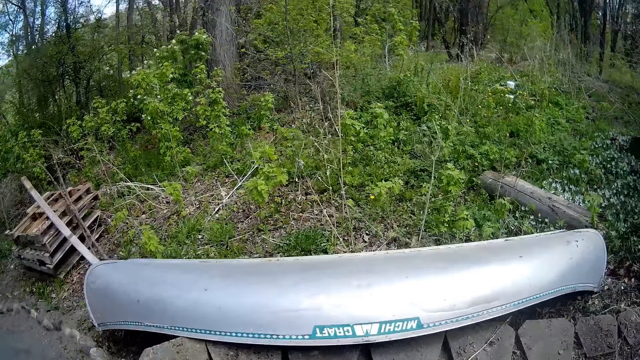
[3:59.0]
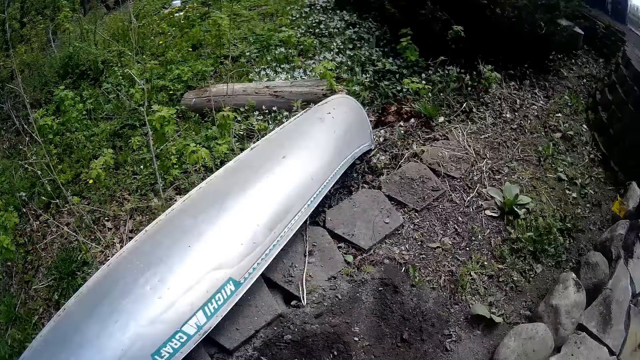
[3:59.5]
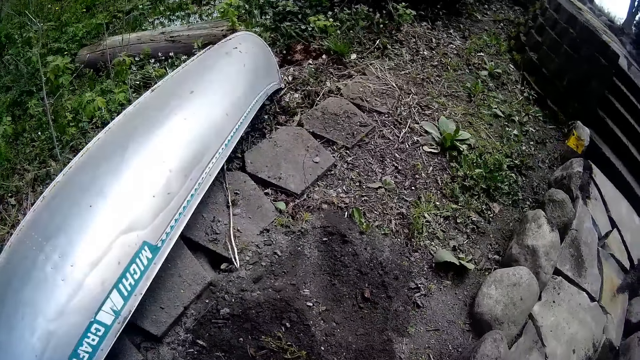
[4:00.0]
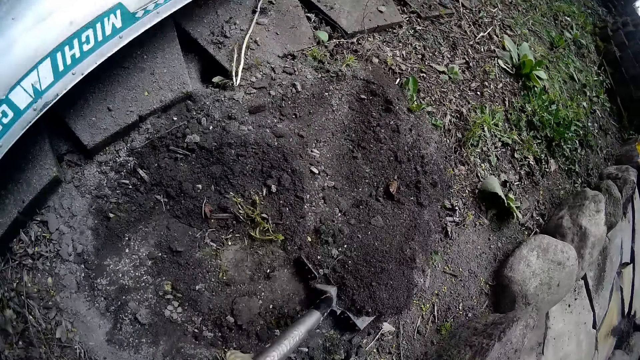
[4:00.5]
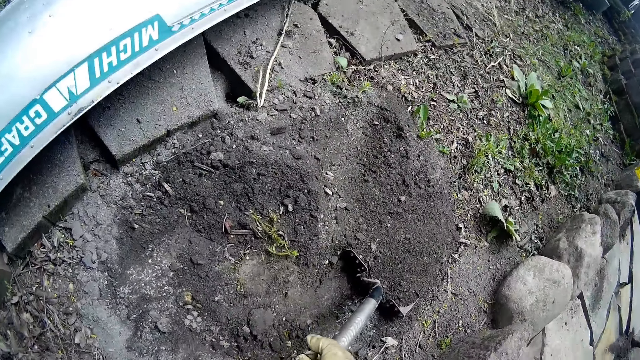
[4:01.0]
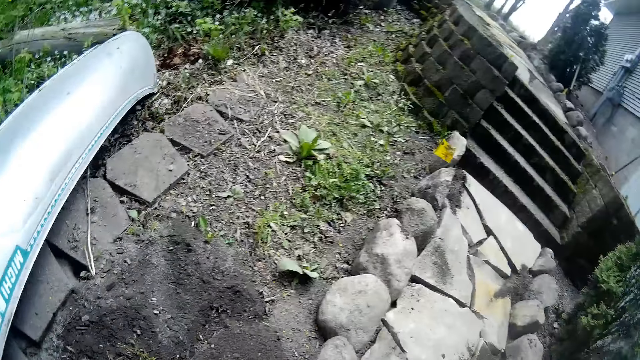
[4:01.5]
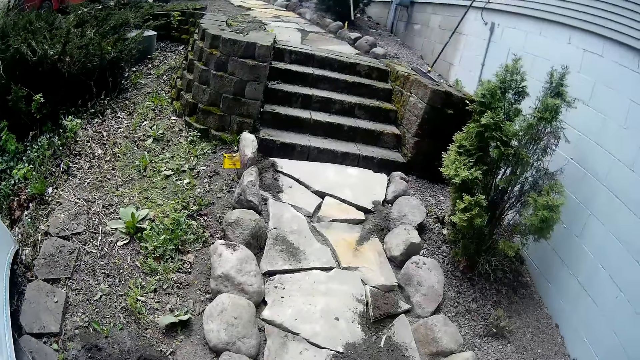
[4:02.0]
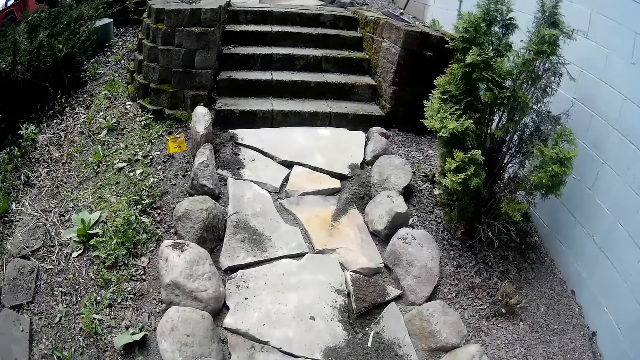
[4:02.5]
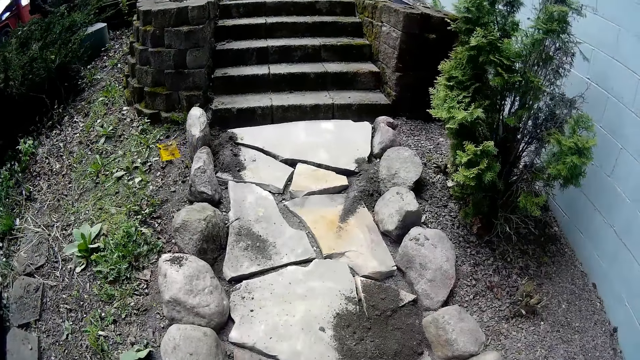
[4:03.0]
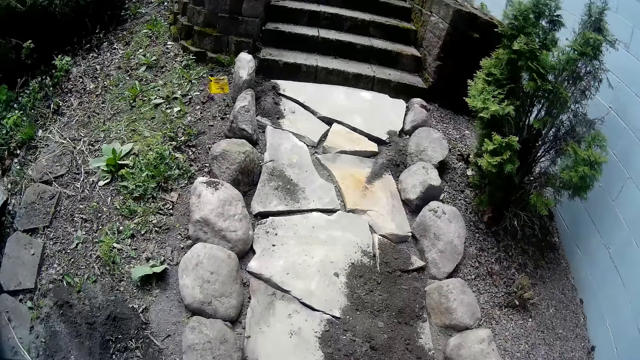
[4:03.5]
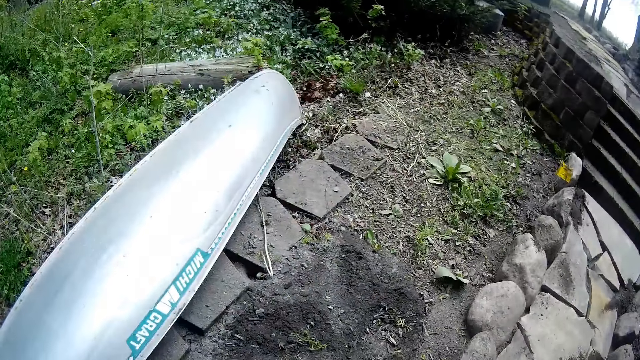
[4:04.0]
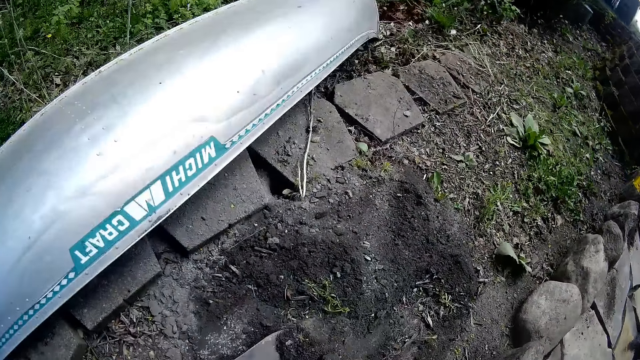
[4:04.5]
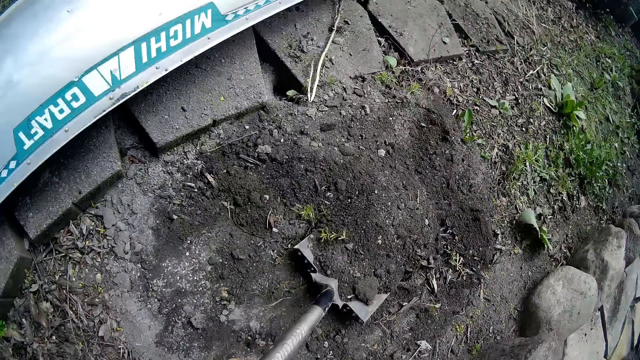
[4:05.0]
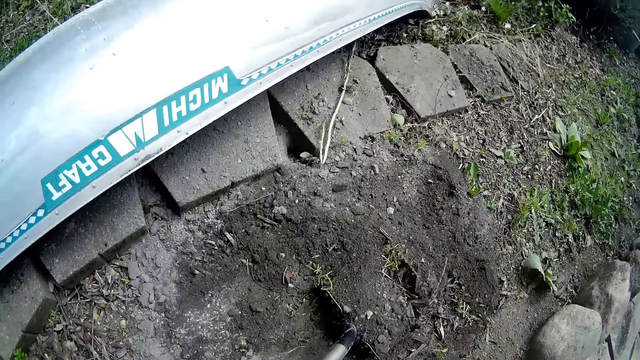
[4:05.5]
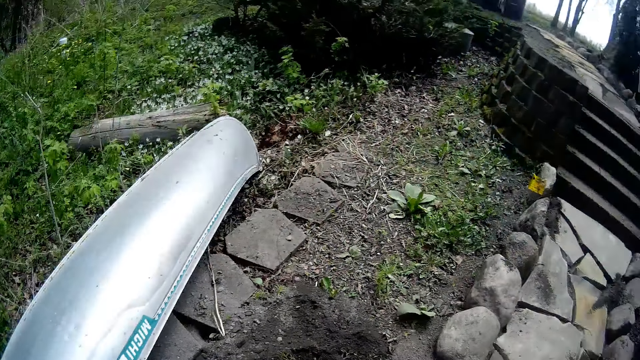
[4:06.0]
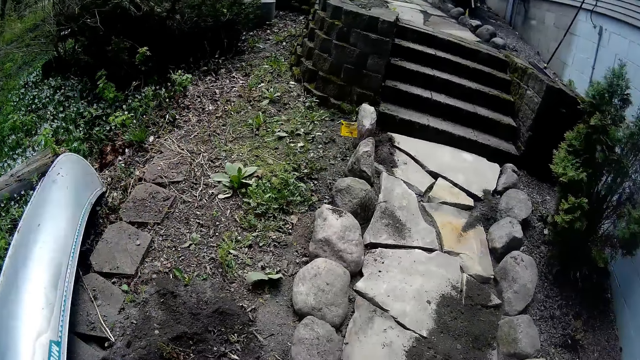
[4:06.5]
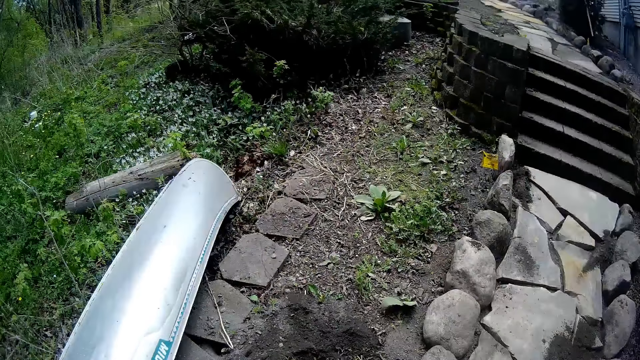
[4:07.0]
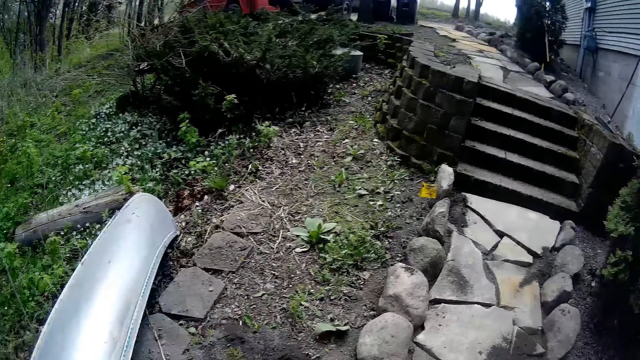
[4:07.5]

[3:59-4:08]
The camera wearer digs the soil with a shovel in his right hand. He pours the soil along the path with the shovel in his right hand. He digs the soil with the shovel in his right hand.

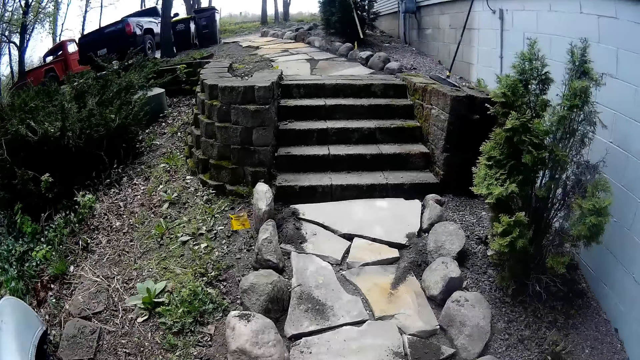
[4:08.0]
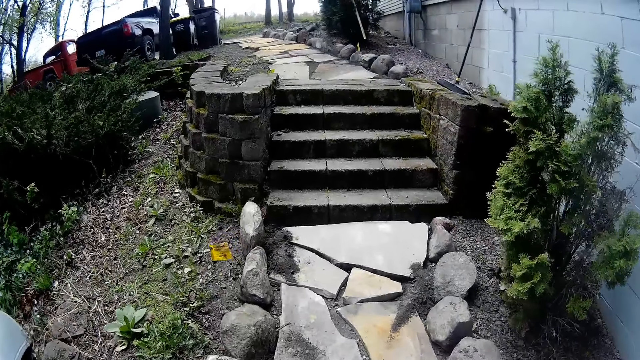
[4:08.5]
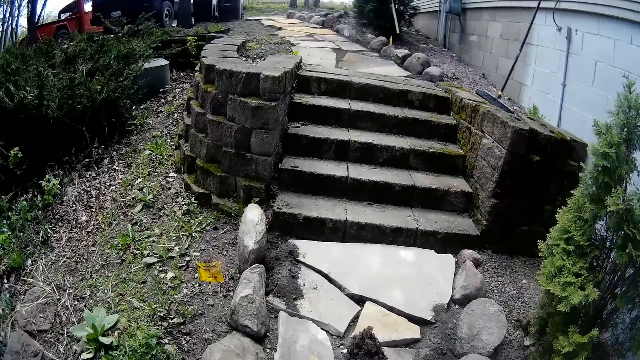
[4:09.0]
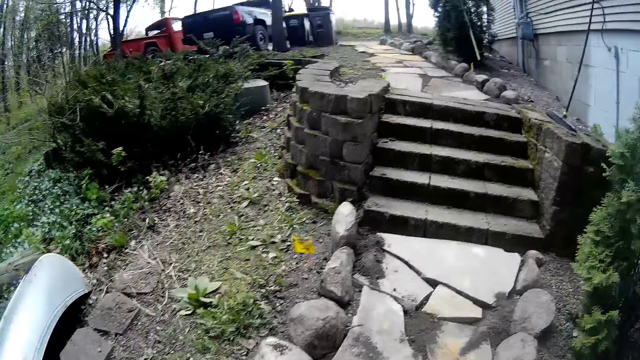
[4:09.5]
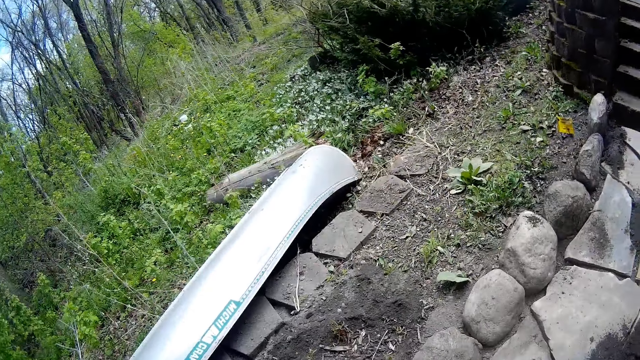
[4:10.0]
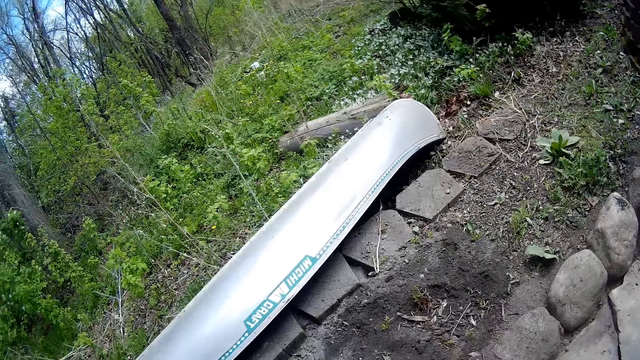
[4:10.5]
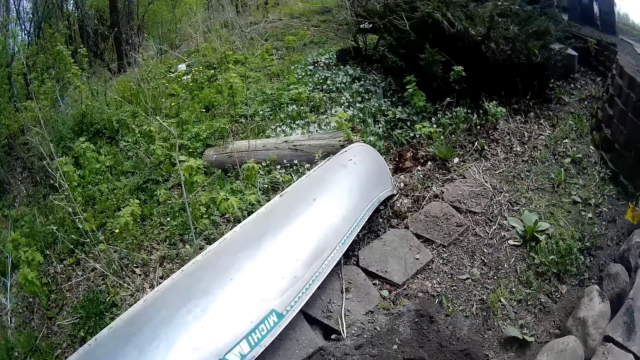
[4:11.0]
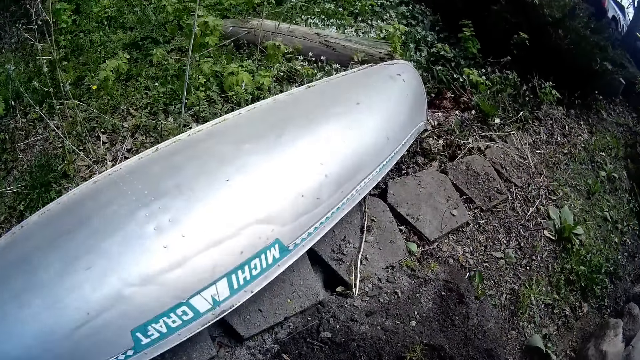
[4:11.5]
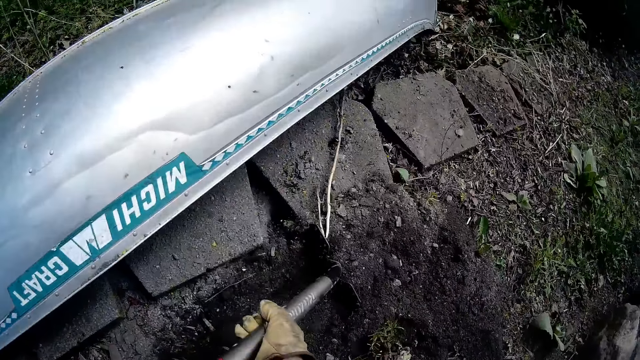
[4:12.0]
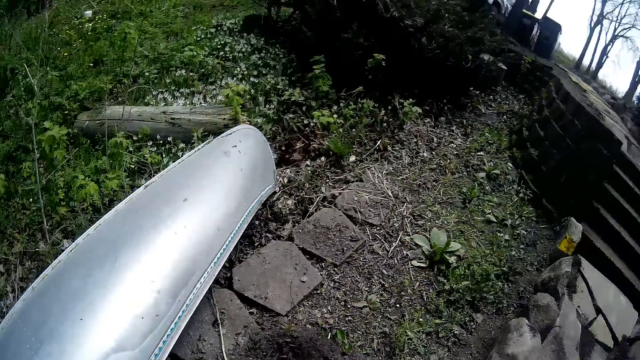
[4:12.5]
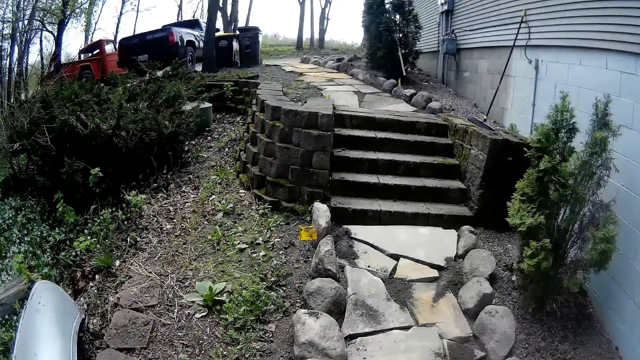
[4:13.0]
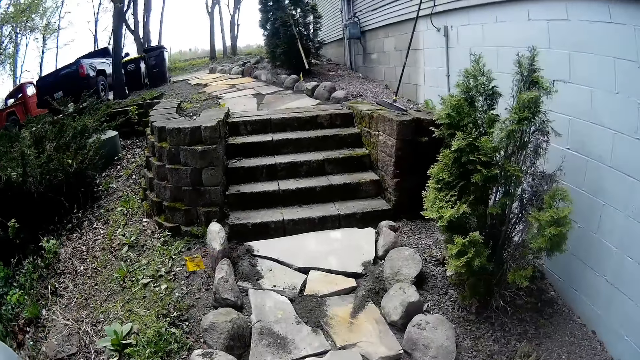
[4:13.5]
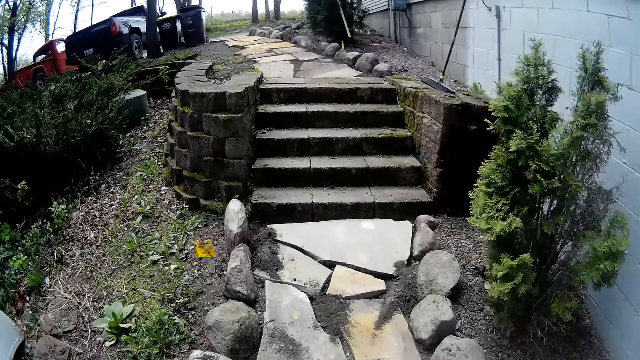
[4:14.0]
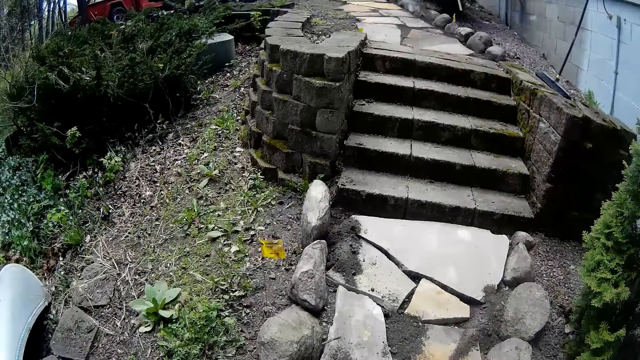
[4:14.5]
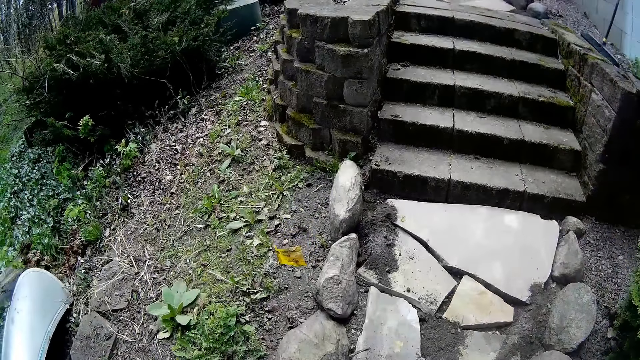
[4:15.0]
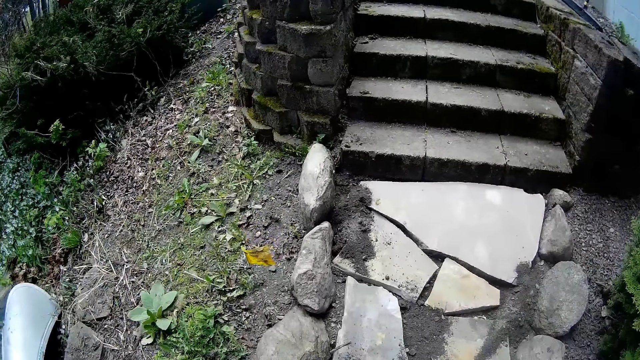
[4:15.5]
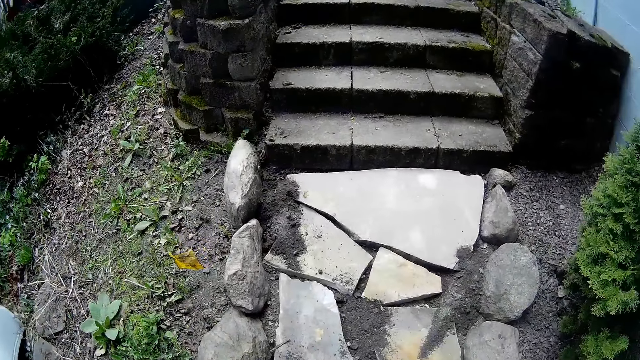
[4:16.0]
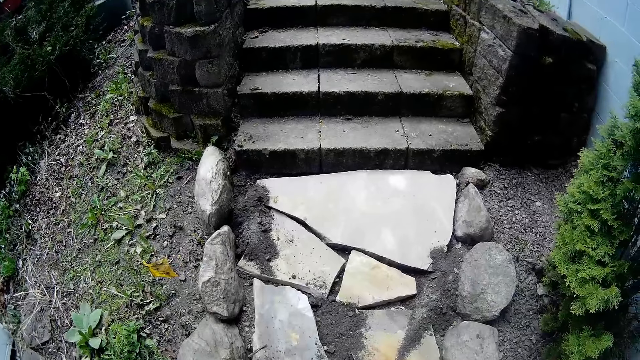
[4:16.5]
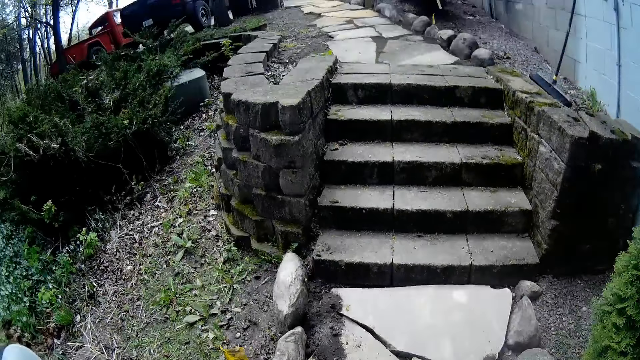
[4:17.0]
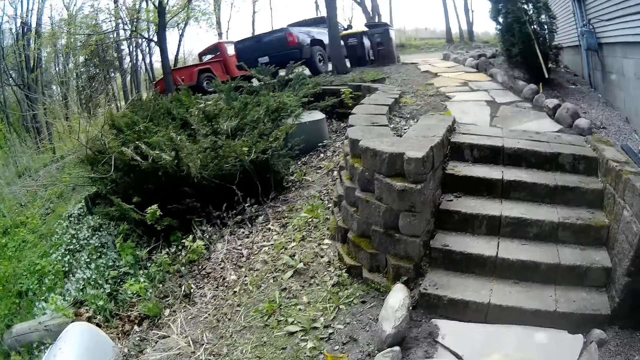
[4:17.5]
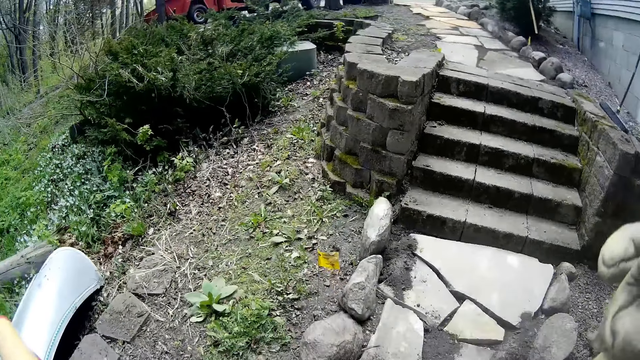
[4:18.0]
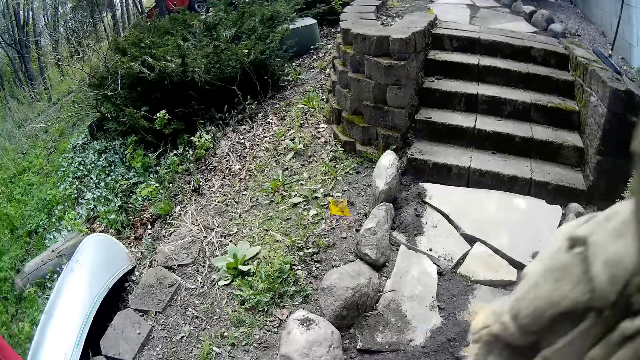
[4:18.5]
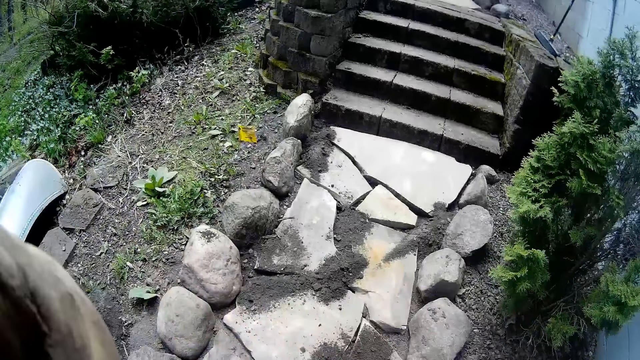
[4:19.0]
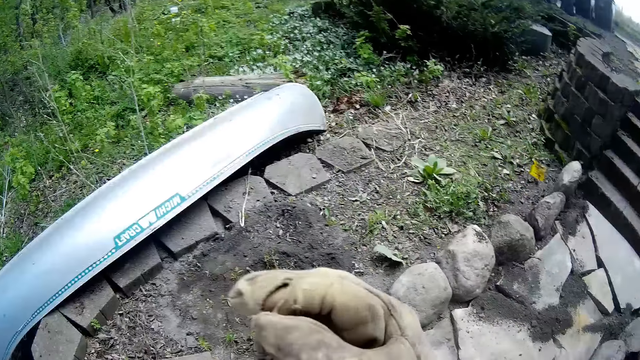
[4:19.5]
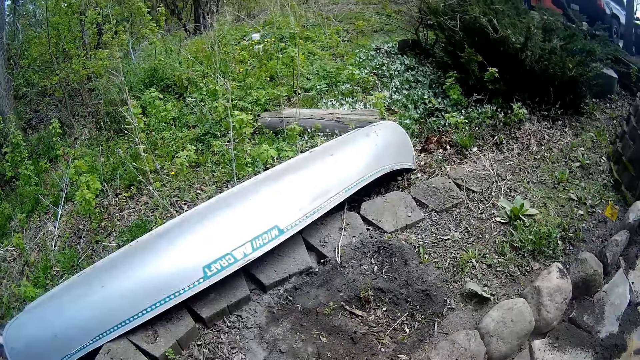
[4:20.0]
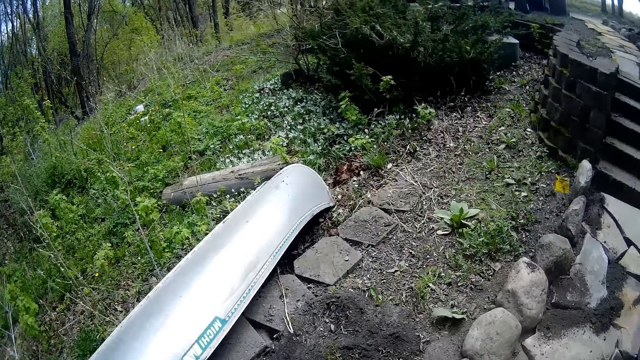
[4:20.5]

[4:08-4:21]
The camera wearer pours the soil along the path with a shovel in his right hand. He digs the soil with the shovel in his right hand.
